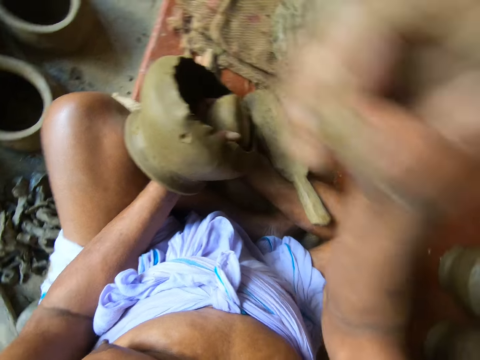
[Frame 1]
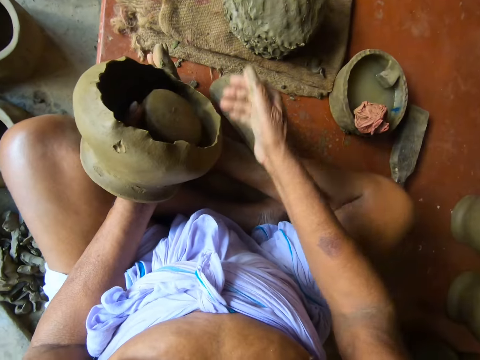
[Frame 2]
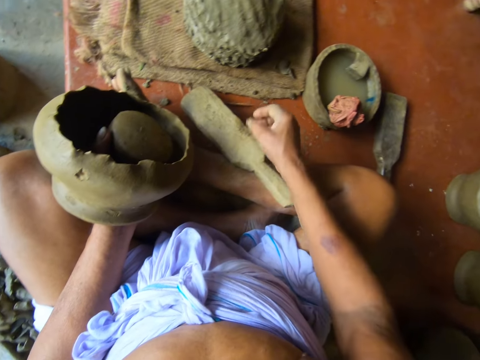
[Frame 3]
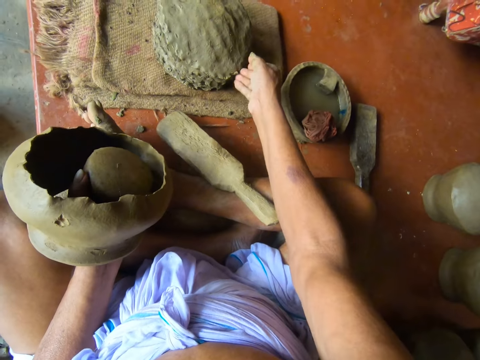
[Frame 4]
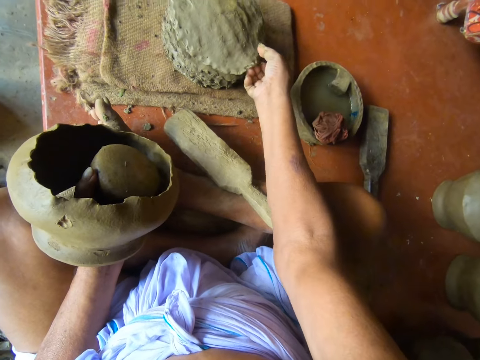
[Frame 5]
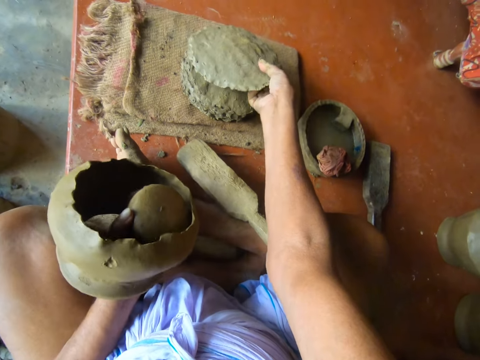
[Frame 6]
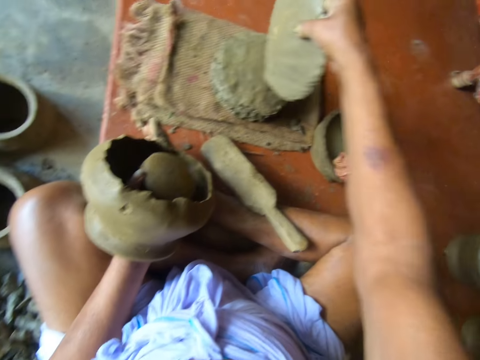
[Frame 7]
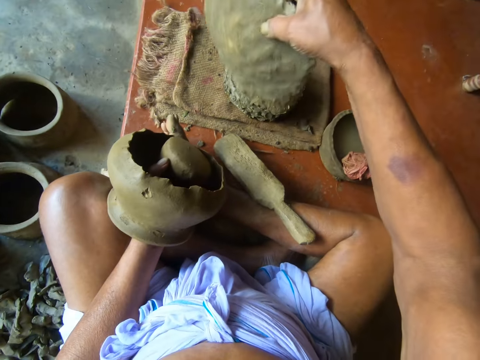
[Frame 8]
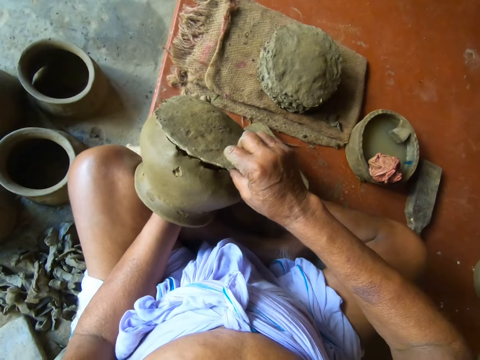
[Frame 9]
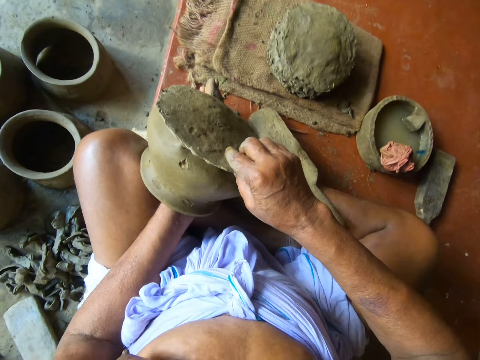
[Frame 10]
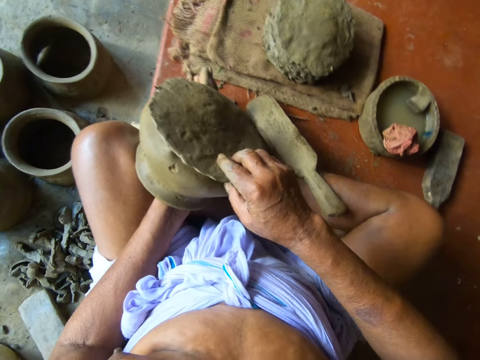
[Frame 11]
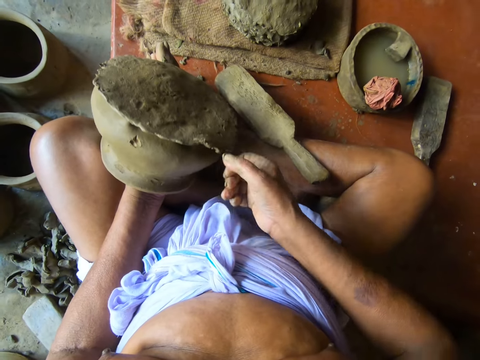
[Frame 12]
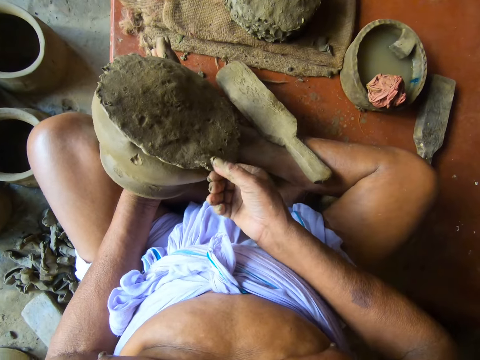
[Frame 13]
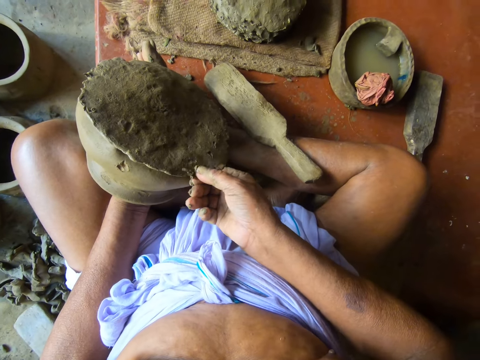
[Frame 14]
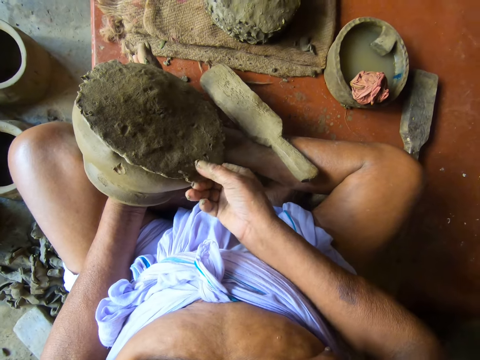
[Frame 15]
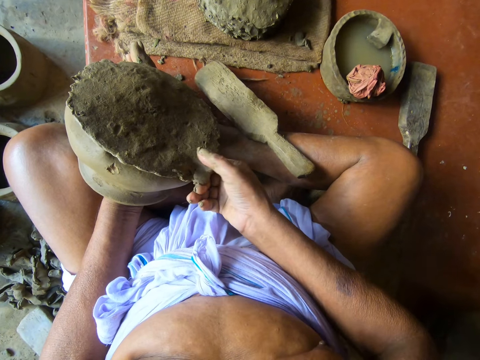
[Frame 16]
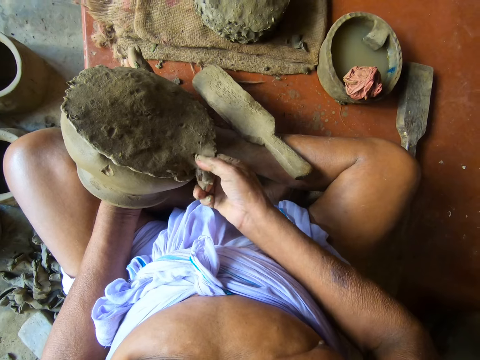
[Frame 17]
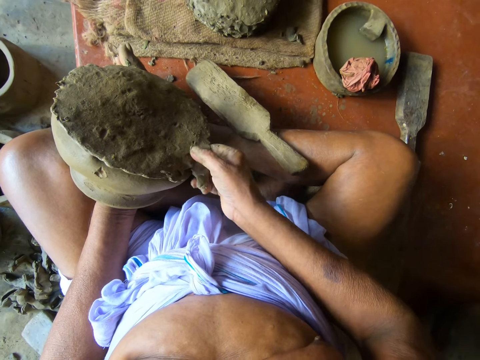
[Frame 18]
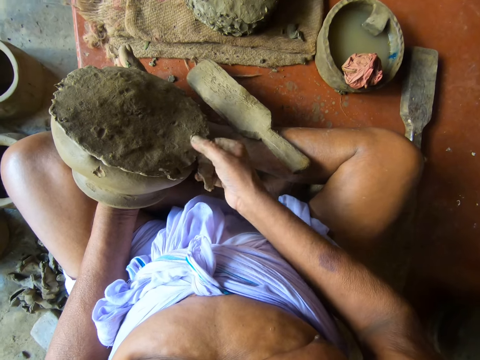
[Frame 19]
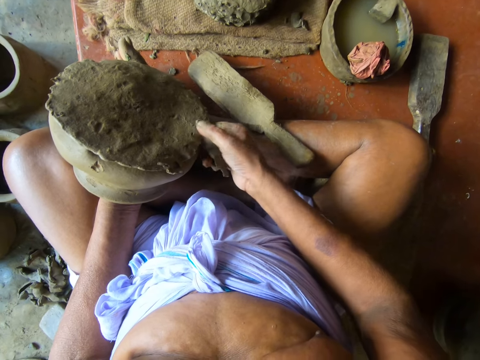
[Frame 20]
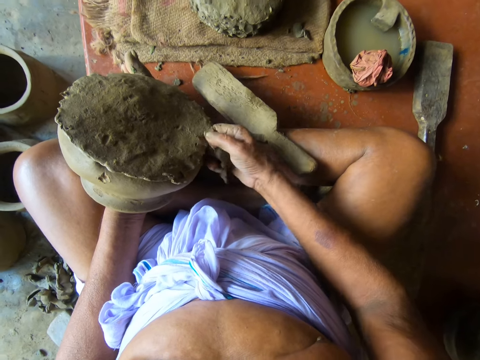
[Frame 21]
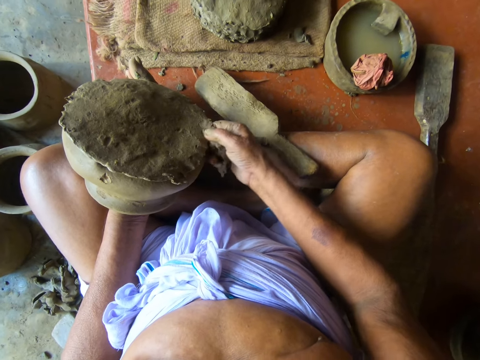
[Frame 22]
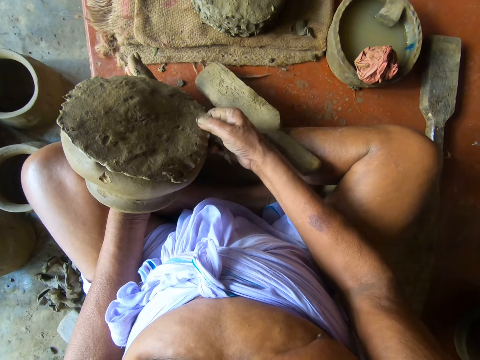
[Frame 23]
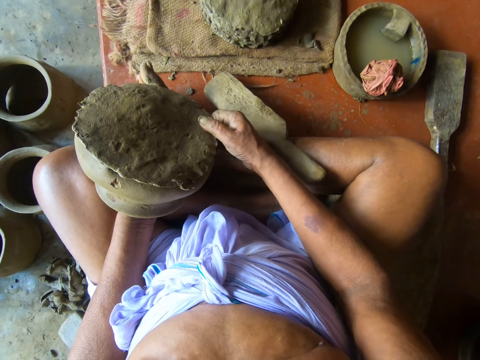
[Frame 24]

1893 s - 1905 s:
The camera wearer throws the dirt. He picks a flattened clay from the floor with his right hand. He attaches the flattened clay to the pottery with his right hand. He drops the flattened clay on the pot. He removes the excess clay. He trims the edges of the flattened clay with his right hand.

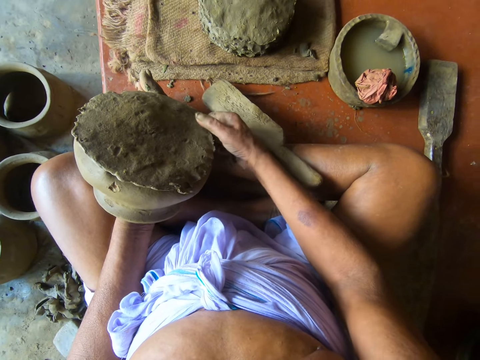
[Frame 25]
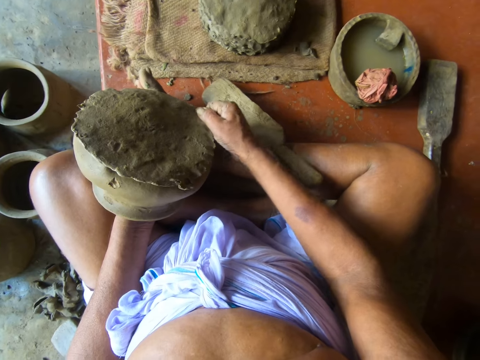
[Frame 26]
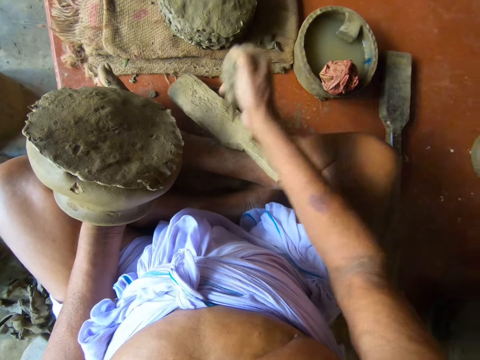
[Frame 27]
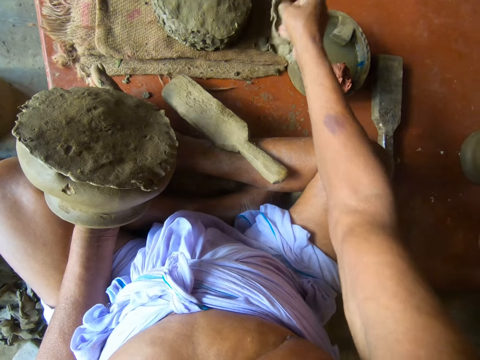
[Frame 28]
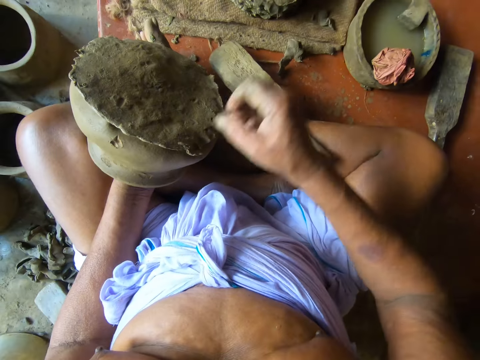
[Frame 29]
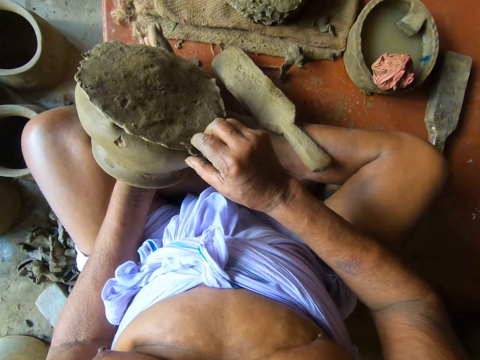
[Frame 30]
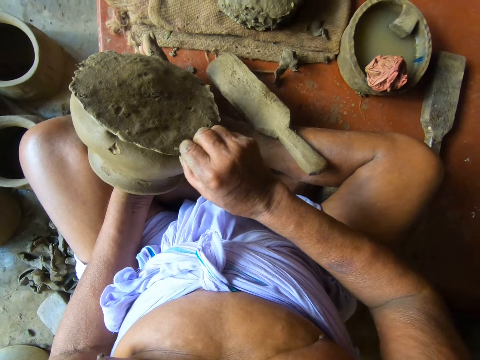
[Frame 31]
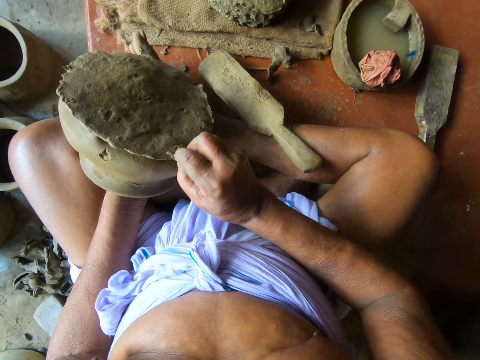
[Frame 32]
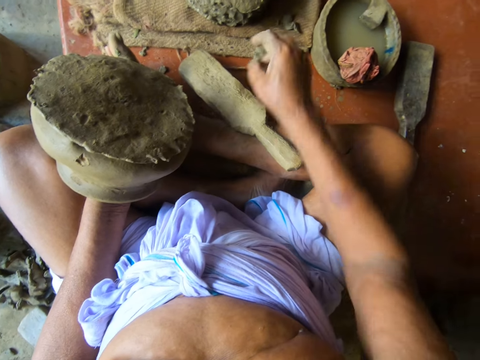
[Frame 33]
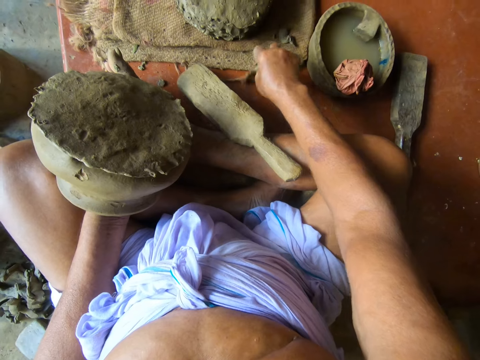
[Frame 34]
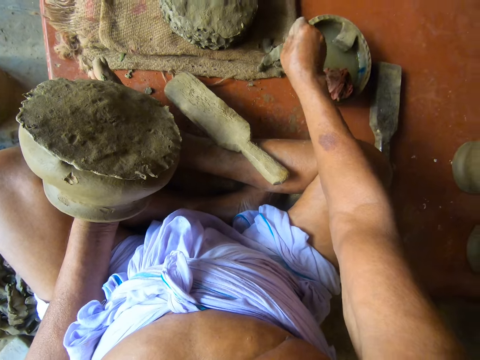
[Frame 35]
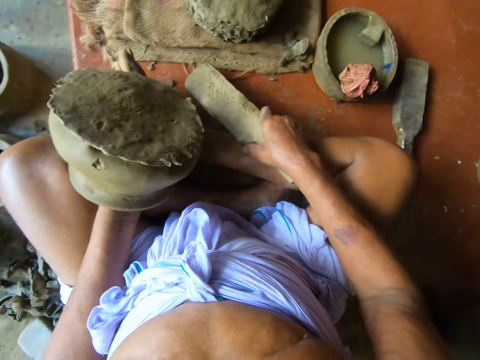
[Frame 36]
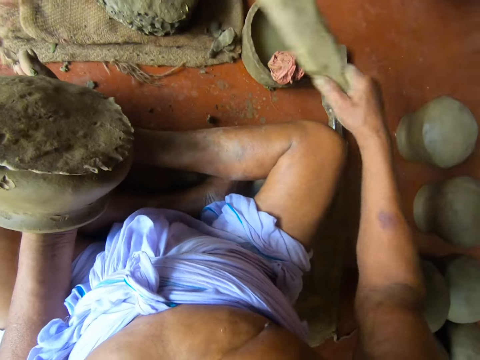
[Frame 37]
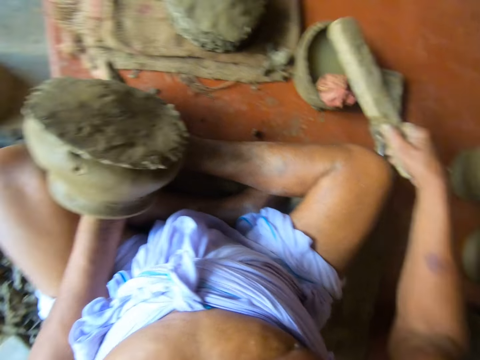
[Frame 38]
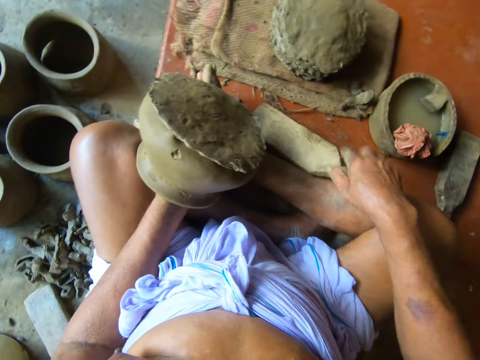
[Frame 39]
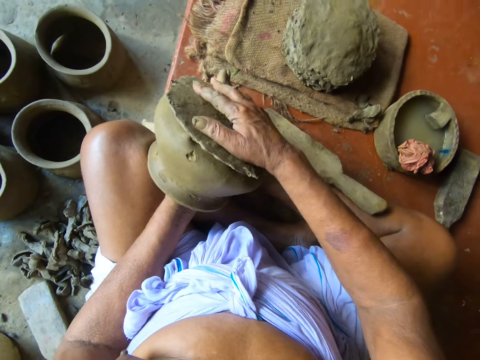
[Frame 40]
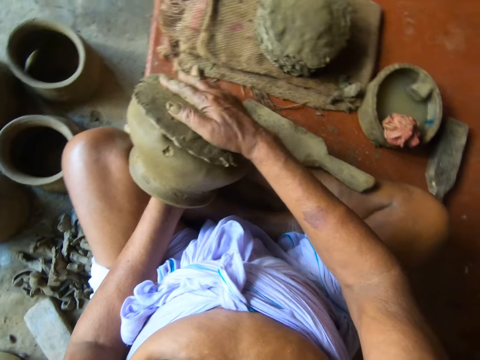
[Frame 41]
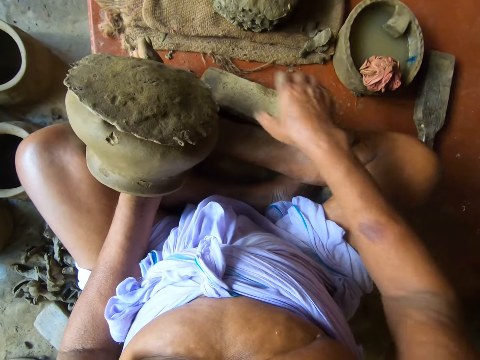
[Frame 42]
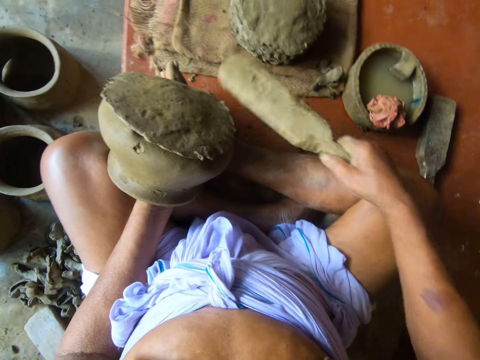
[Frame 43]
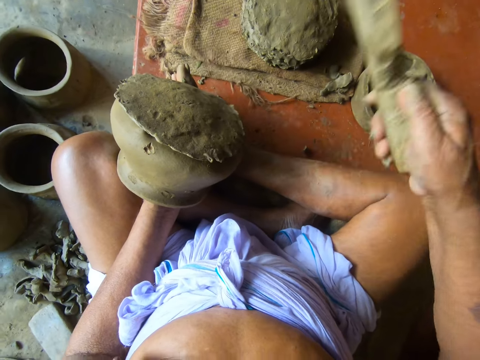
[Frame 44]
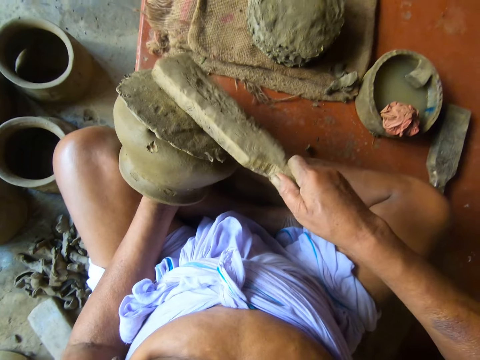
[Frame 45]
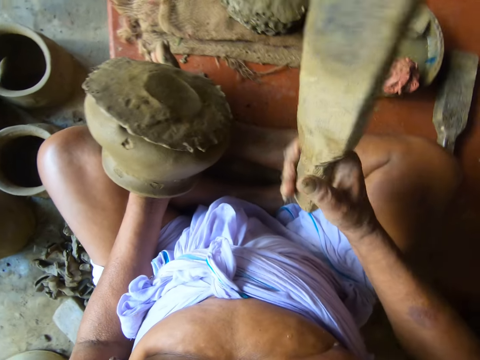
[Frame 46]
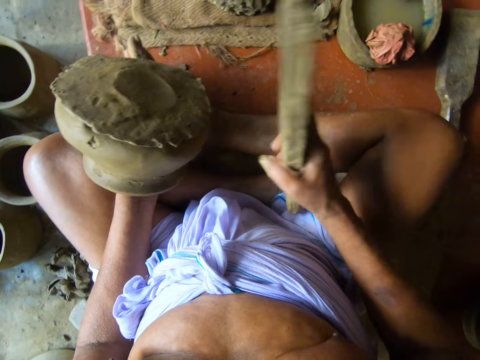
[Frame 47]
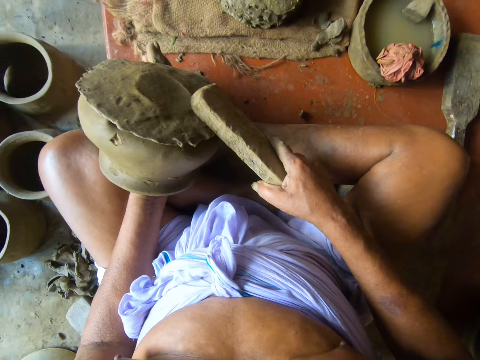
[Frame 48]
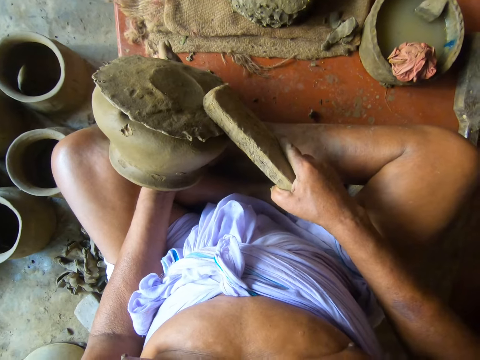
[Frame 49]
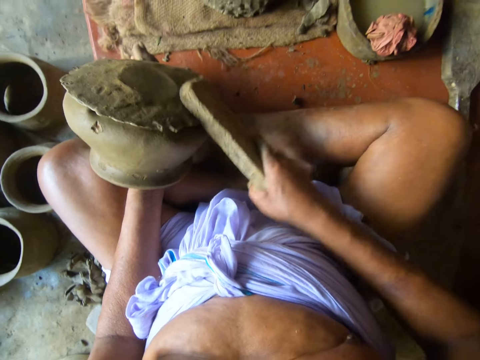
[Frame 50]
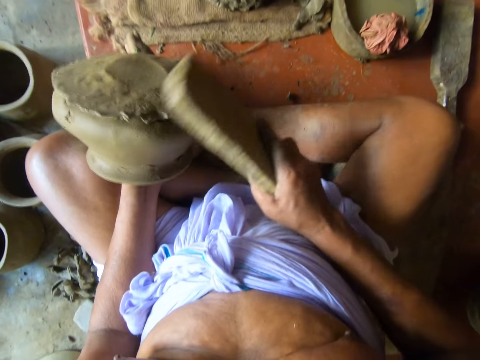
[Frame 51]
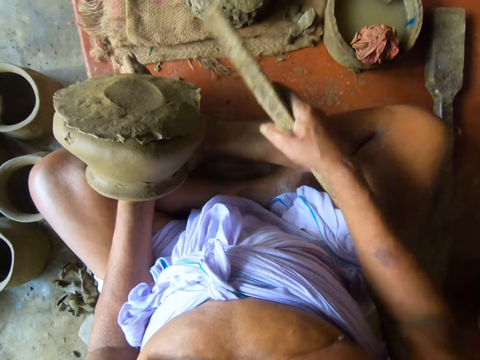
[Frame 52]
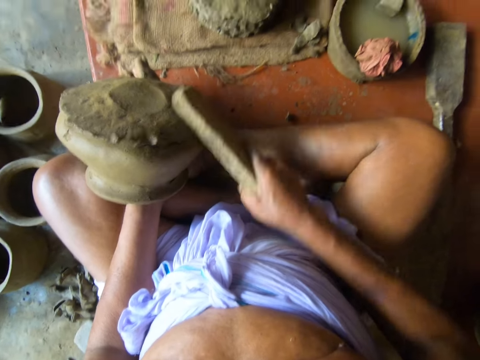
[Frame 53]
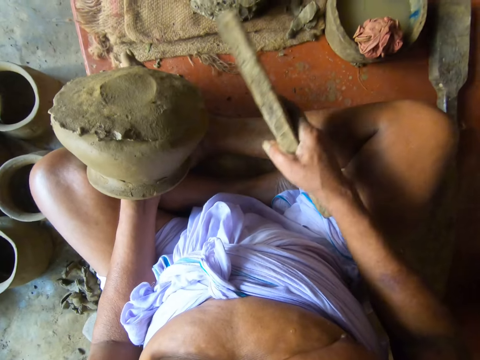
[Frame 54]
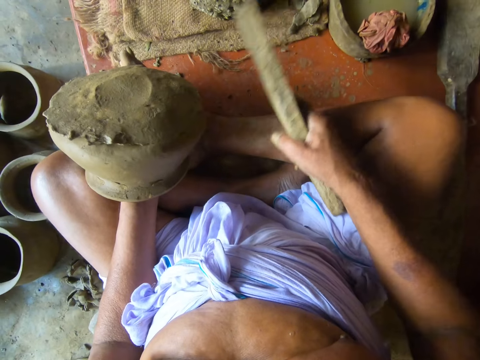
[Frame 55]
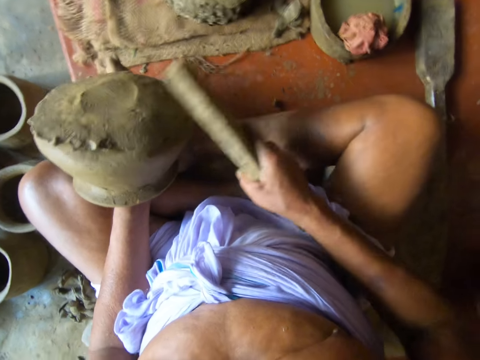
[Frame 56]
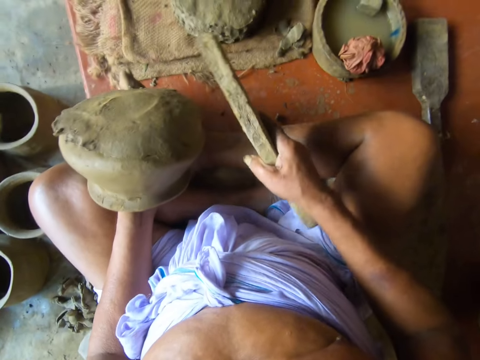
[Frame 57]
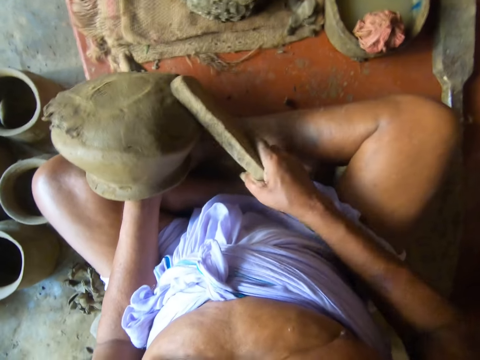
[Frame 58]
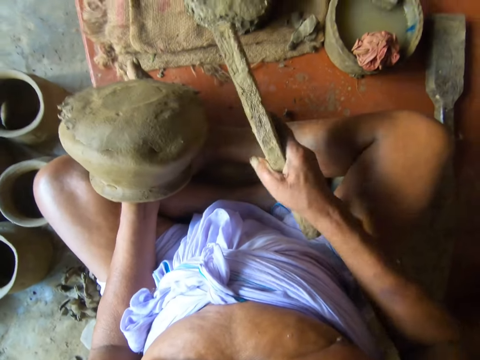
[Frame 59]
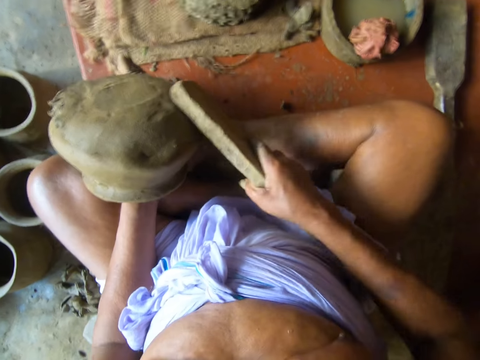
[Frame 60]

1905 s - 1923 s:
The camera wearer throws the edges of the clay on the table with his right hand. He drops the clay on the floor. He cuts the edges of the clay with his right hand. He throws the edges of the clay on the table with his right hand. He picks the clay on the floor. He picks a paddle or piece of wood on the table with his right hand. He puts the clay on the sack. He dips the paddle in a pot of water on the table with his right hand. He hits a wet cloth with the wood. He drops the paddle on the table with his right hand. He sets the clay on the pottery with his right hand. He molds the pottery. He picks the paddle on the table with his right hand. He beats the clay on the pottery with the paddle in his right hand. He adjusts the pottery. He turns the pottery with his left hand. He beats the clay on the pottery with the paddle in his right hand.
